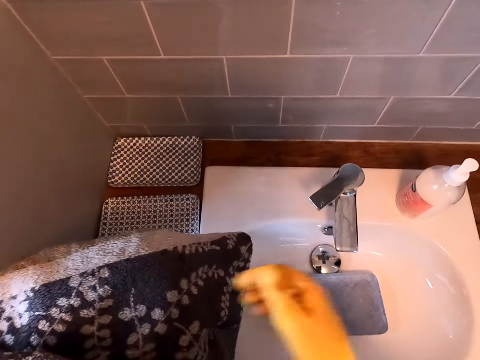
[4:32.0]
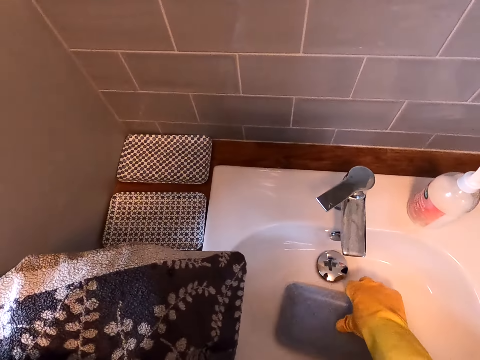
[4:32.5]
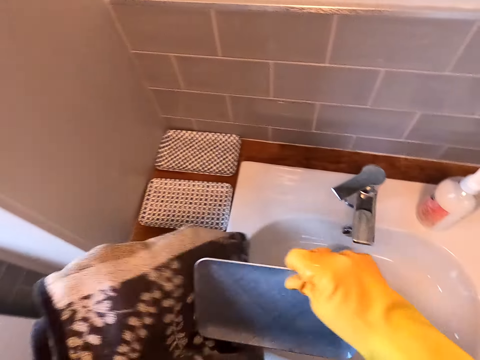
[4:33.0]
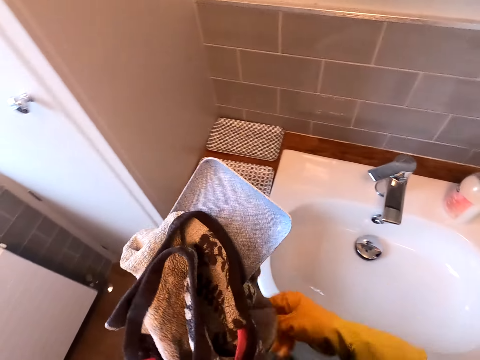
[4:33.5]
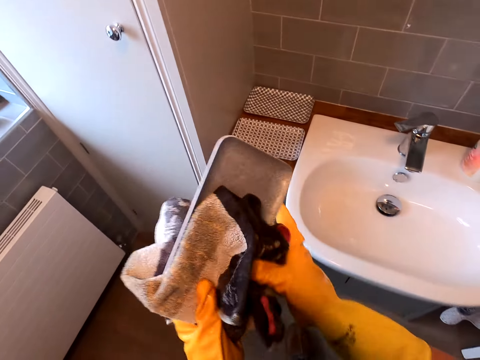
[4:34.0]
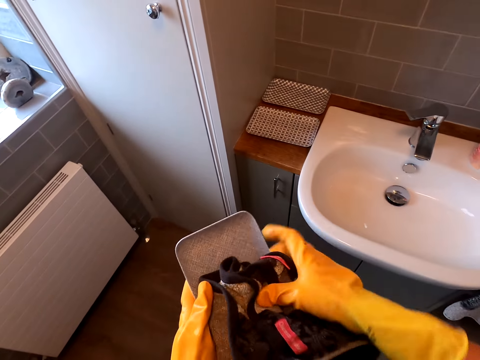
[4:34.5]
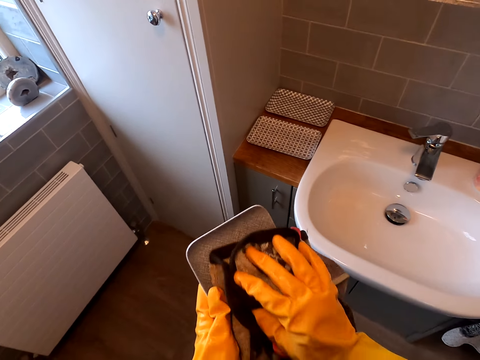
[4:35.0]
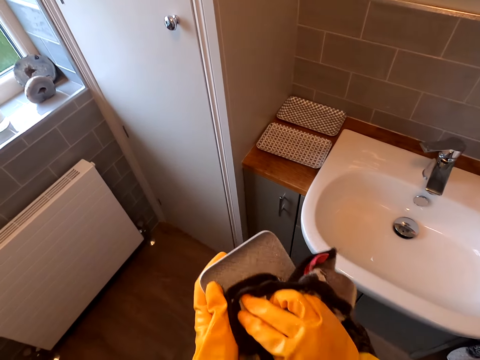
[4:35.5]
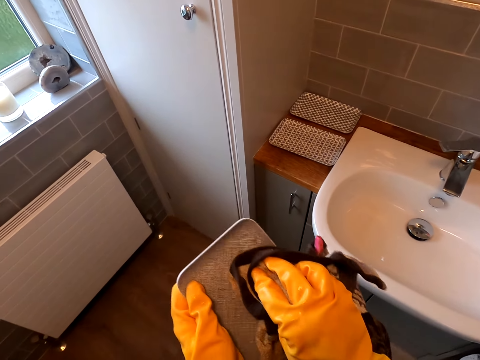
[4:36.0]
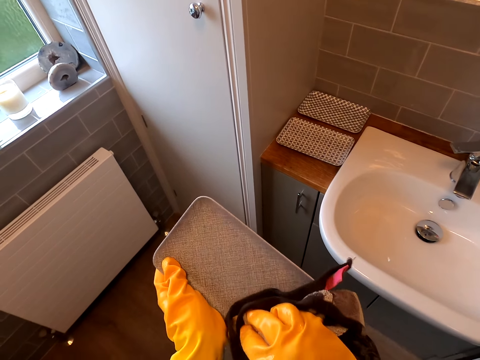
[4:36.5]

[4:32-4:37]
The camera wearer takes the tray. They wipe the tray.

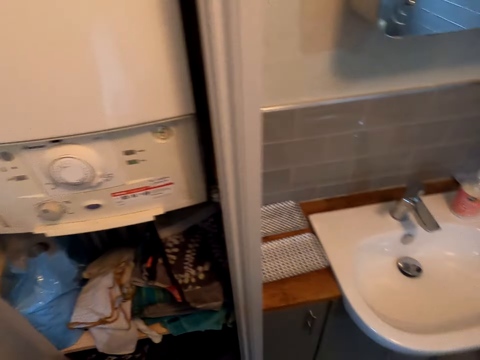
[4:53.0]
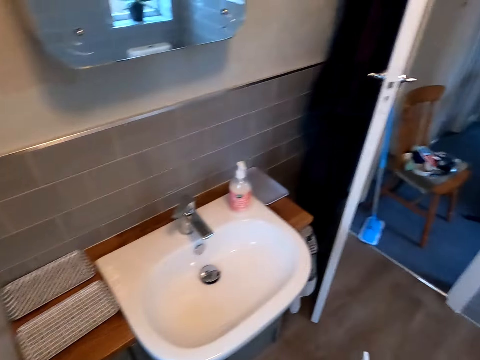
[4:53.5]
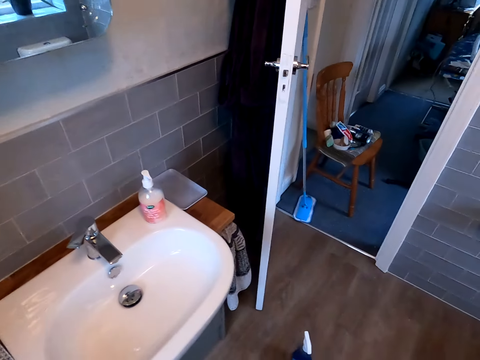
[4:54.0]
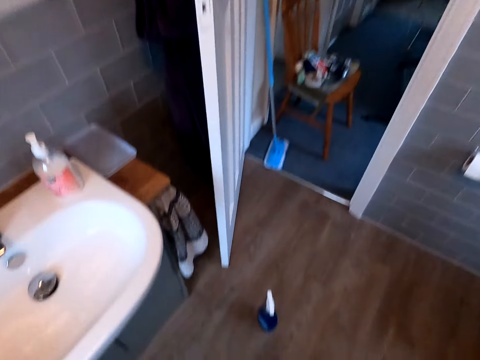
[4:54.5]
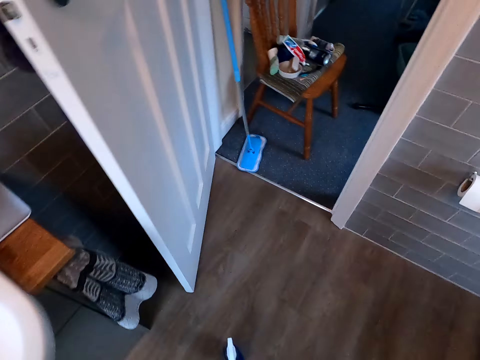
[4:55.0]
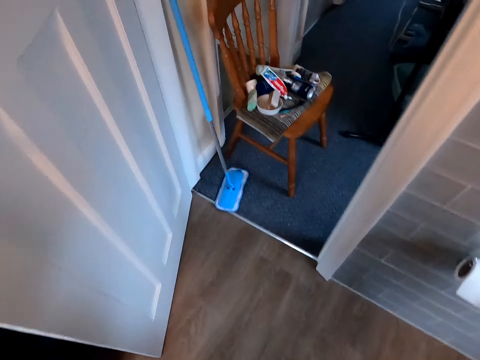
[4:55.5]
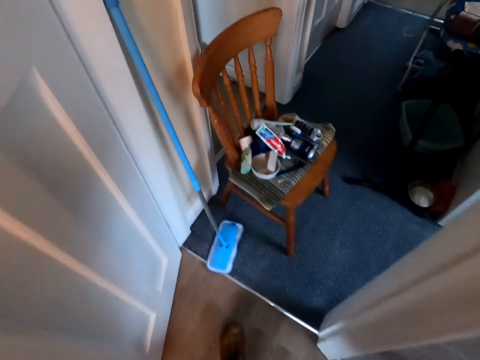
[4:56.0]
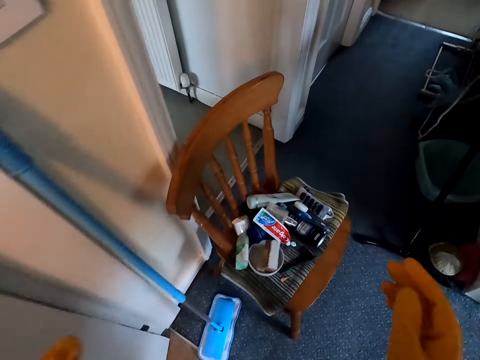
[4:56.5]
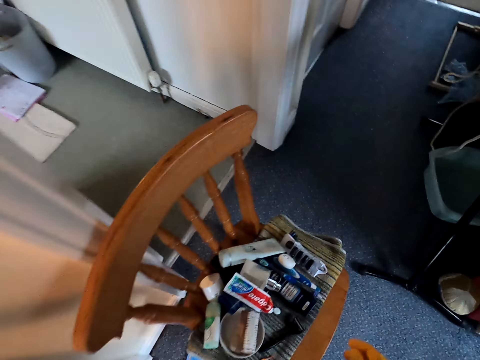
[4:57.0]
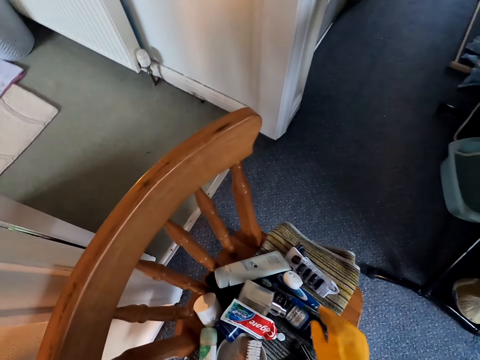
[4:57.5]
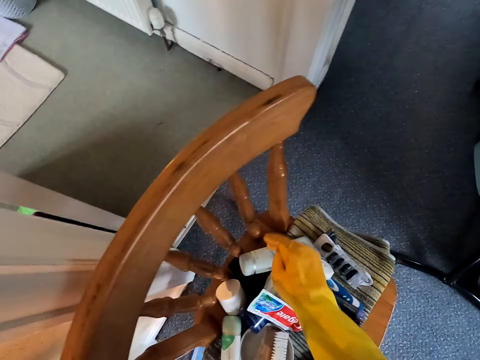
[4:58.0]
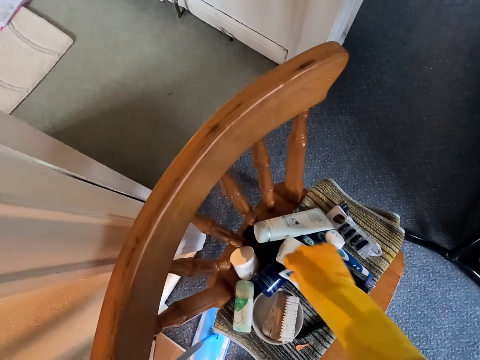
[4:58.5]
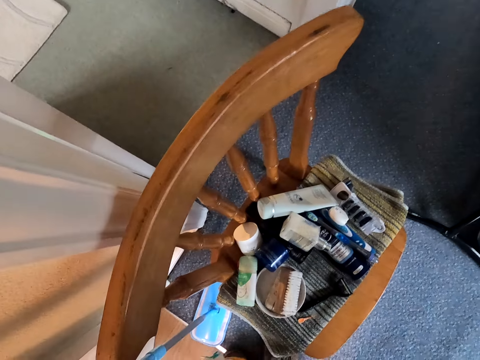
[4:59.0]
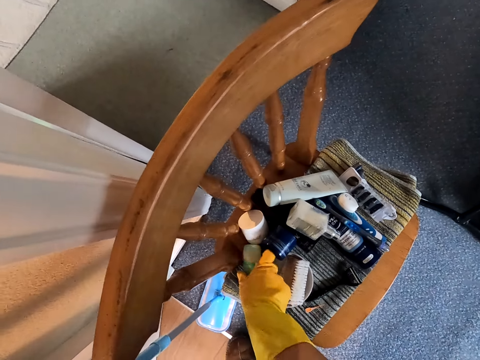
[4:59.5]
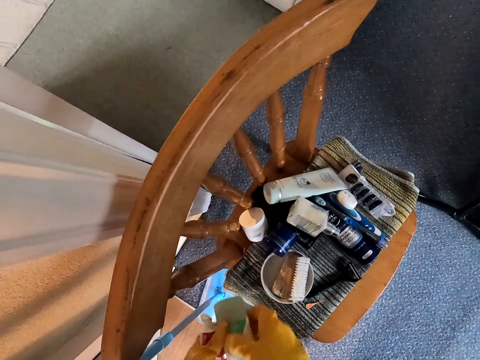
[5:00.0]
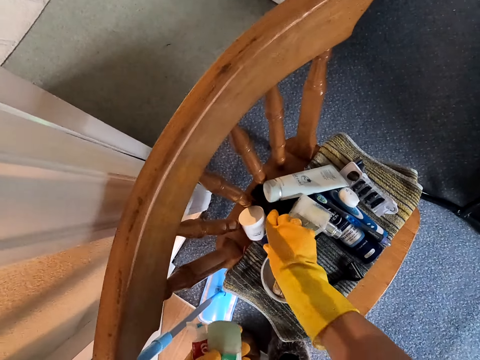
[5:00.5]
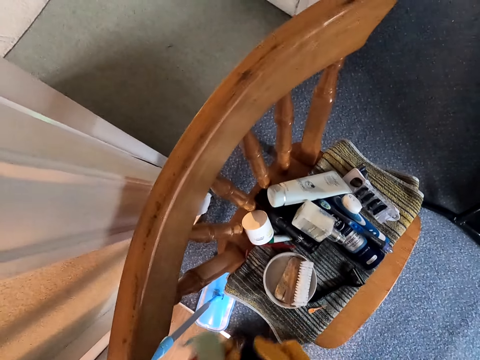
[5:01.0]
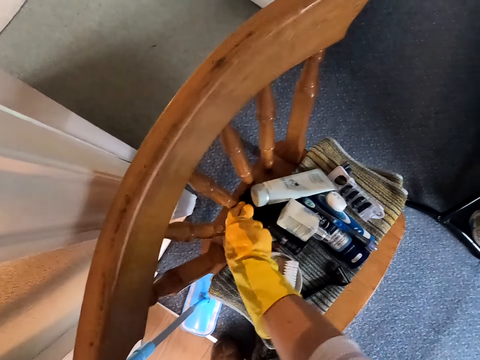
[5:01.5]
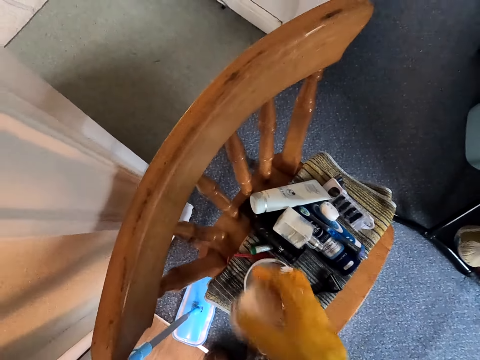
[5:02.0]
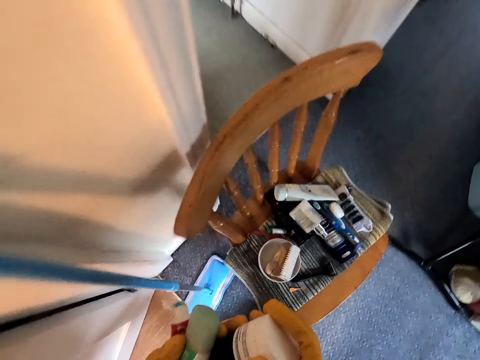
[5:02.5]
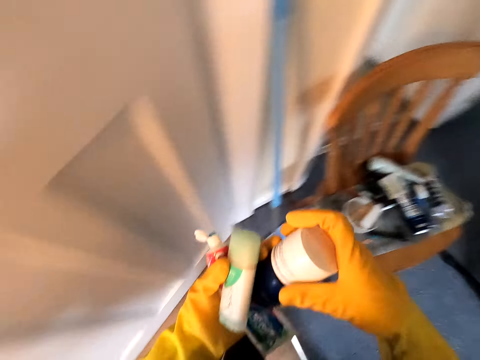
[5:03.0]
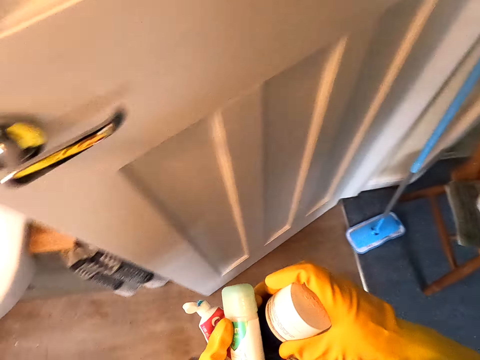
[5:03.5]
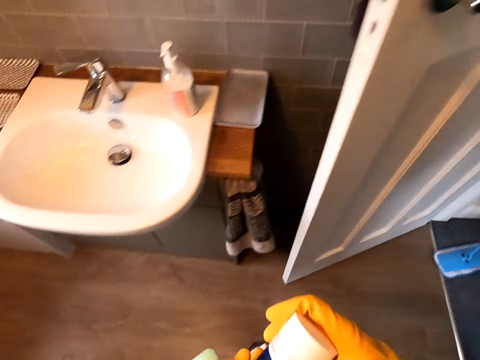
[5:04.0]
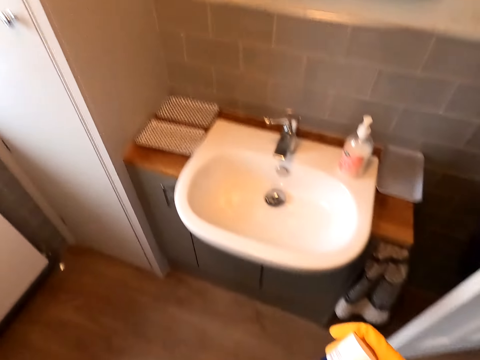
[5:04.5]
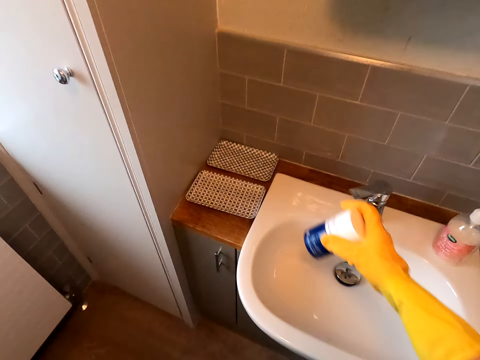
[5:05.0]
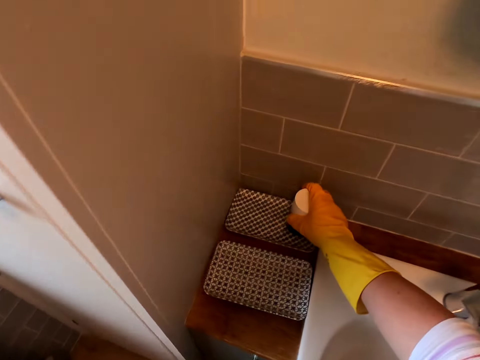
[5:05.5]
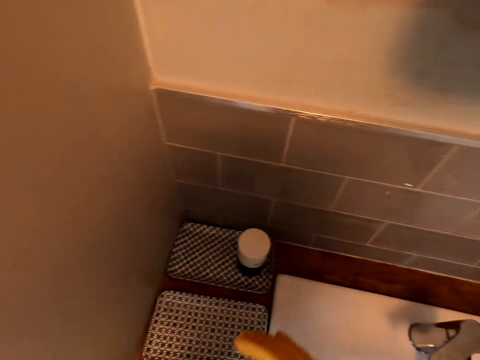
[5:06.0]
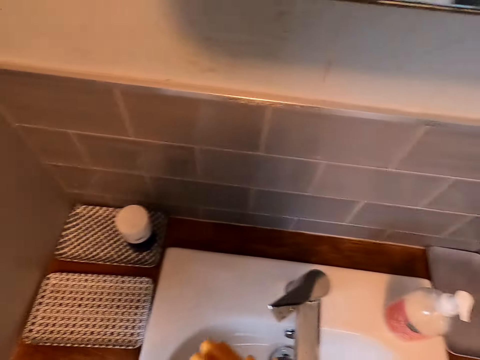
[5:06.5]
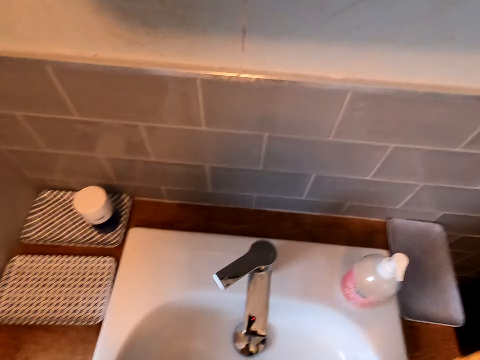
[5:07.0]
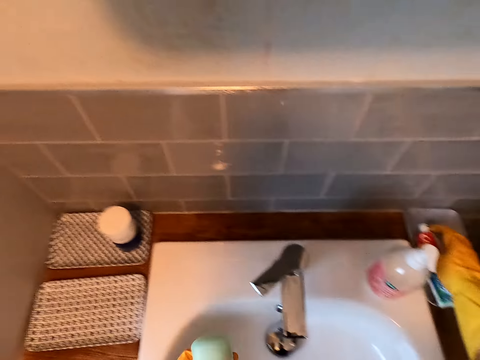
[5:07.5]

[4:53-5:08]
The camera wearer closes the drawer, walks a few steps, and looks. They take the toothpaste. They pick up the items on the chair. They walk a few steps. They arrange the items on the tray.

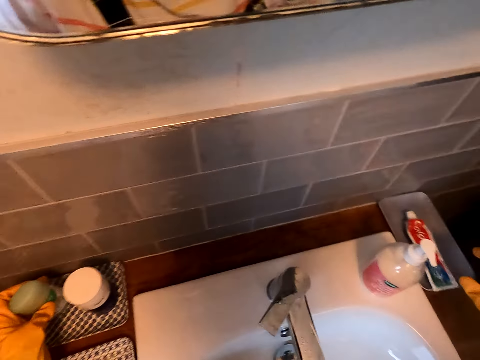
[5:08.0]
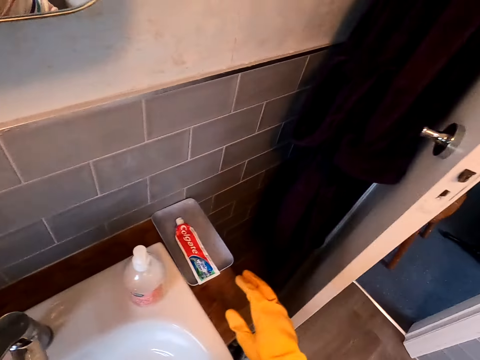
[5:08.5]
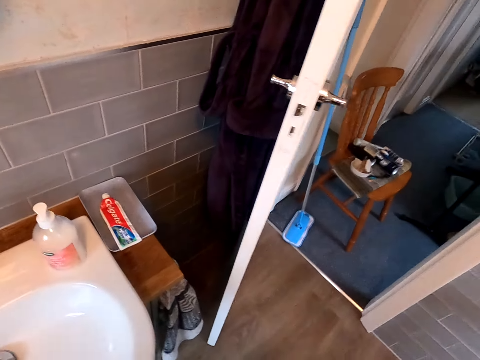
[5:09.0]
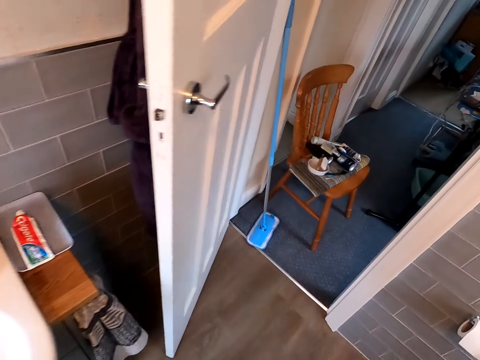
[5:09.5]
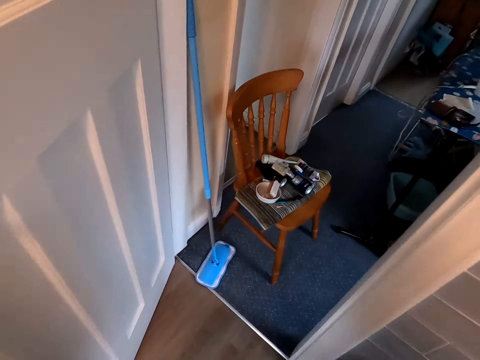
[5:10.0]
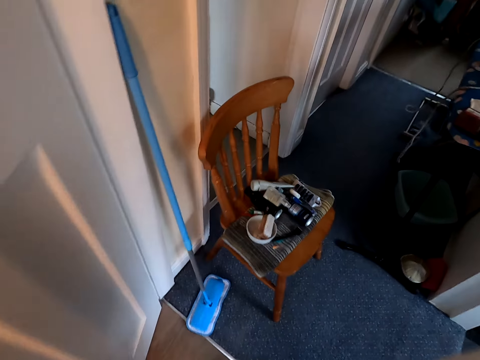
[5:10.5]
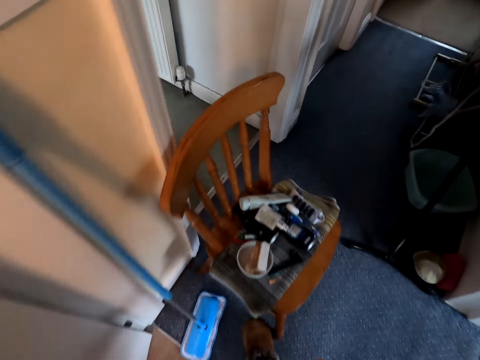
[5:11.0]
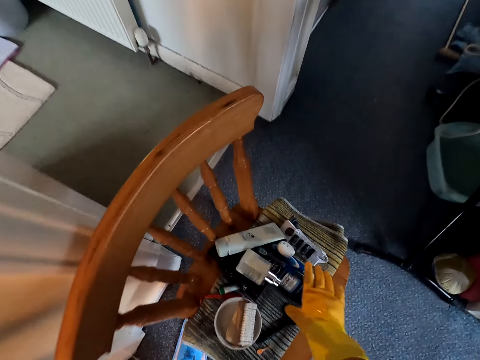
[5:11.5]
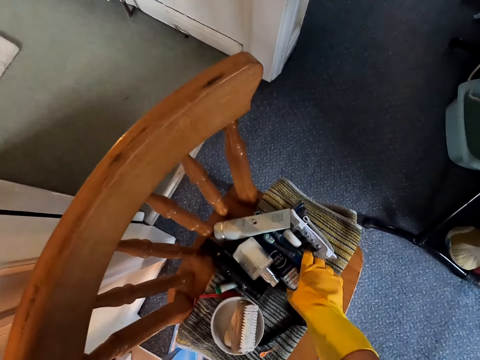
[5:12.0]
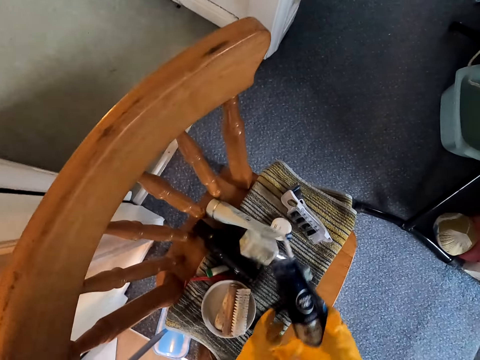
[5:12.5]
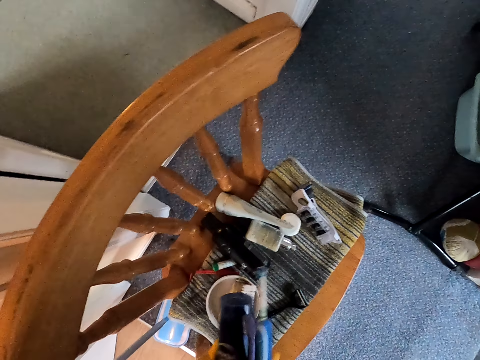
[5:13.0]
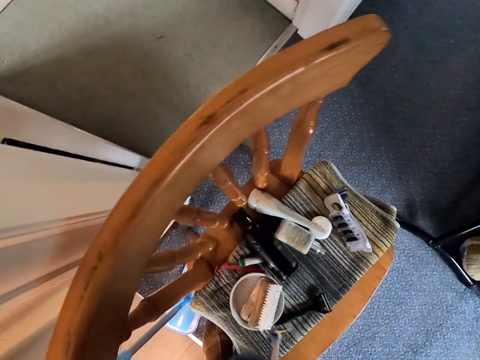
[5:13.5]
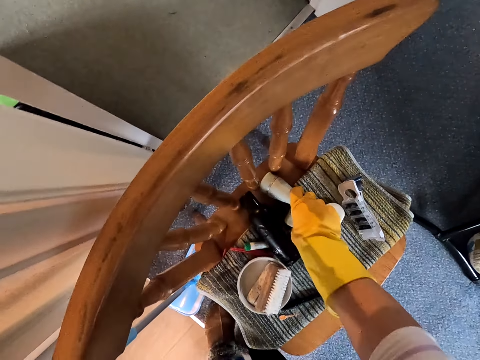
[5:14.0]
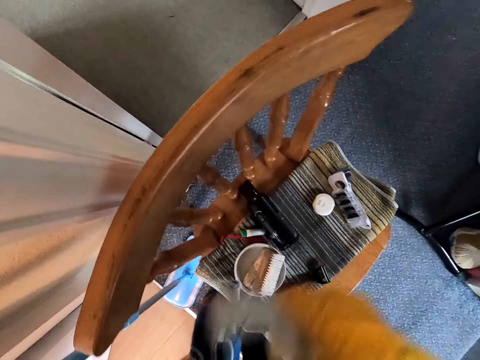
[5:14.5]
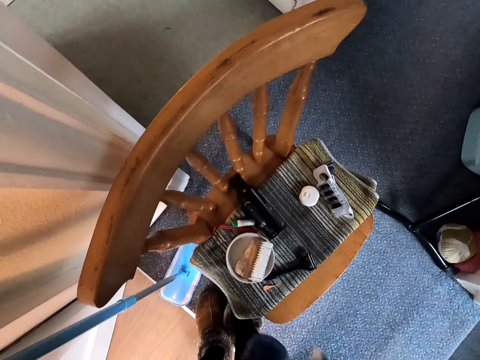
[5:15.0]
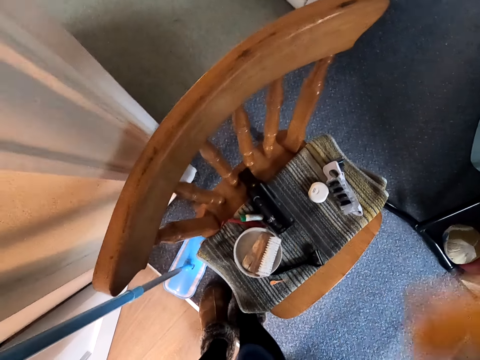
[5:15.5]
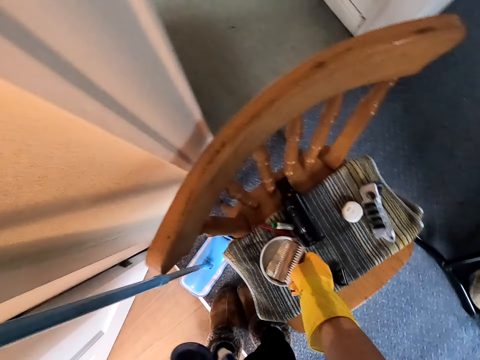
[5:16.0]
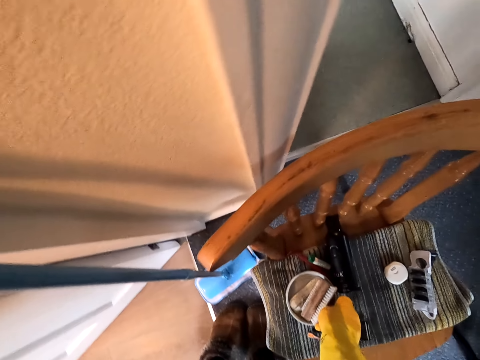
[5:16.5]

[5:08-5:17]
The camera wearer walks a few steps. They pick up the items on the chair.
